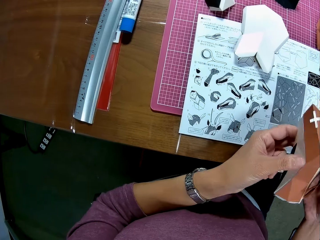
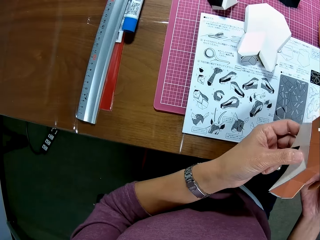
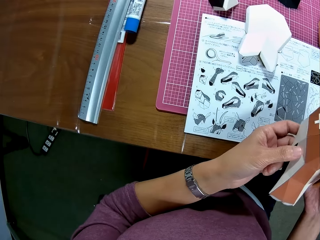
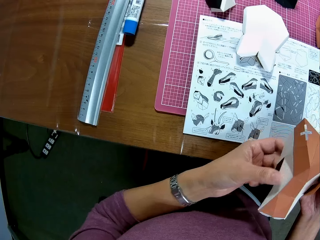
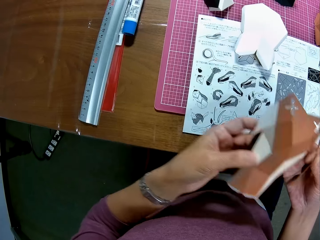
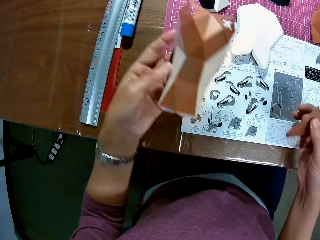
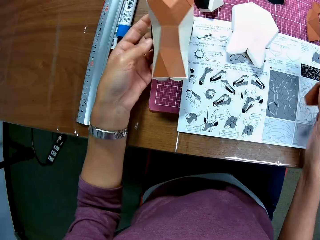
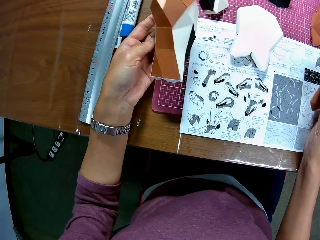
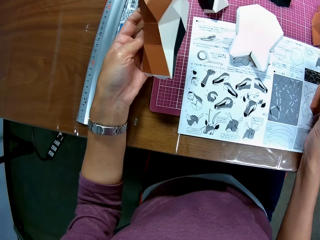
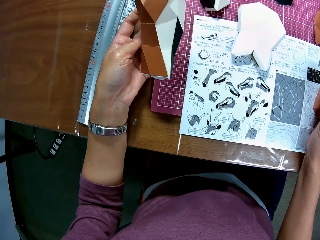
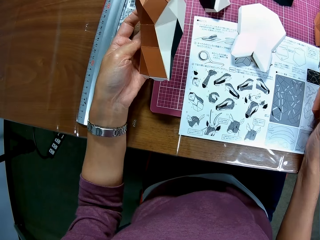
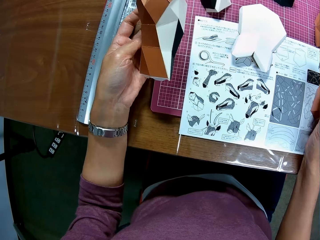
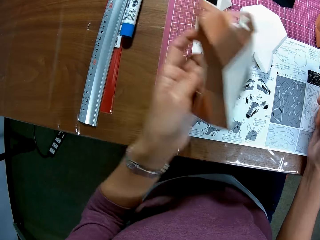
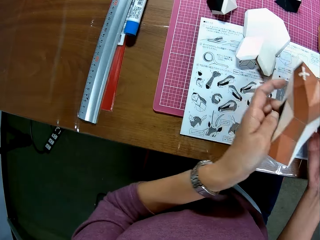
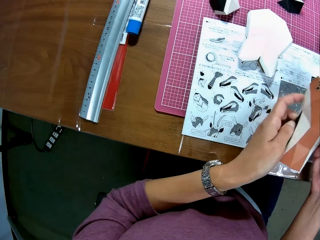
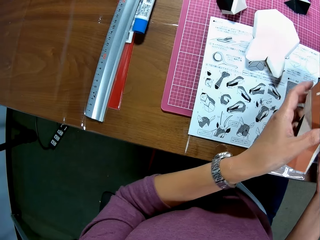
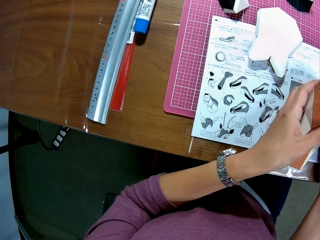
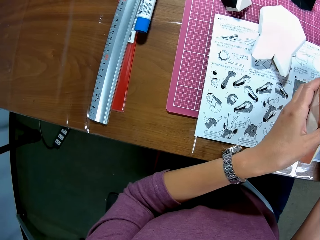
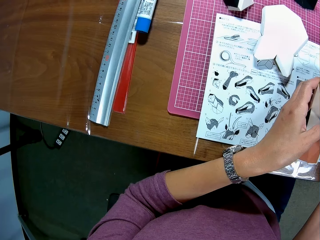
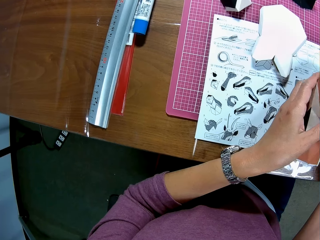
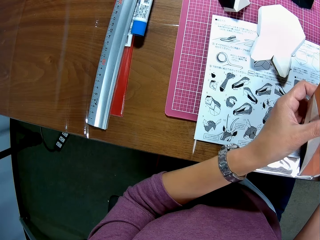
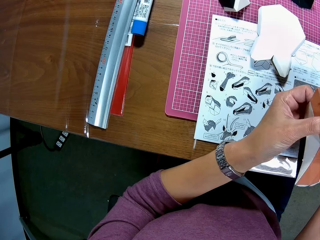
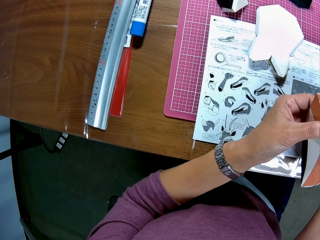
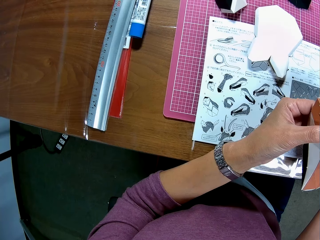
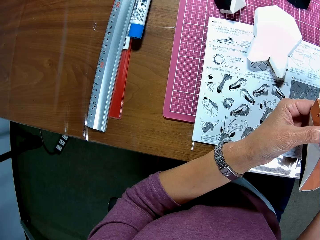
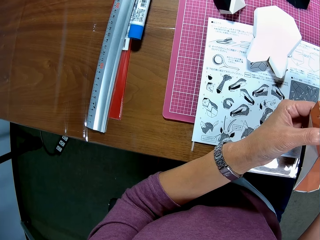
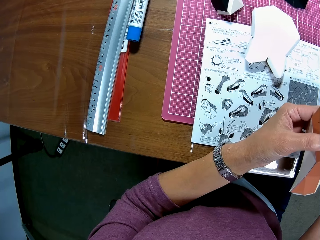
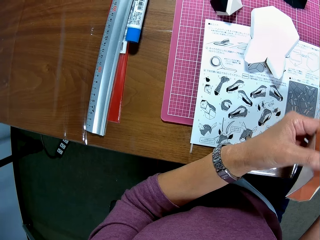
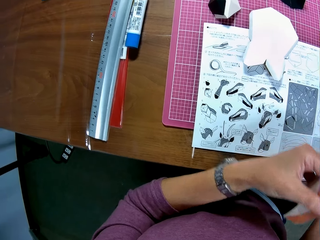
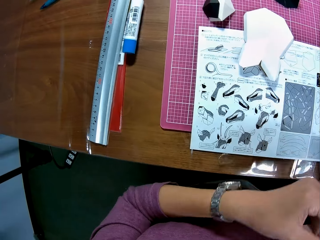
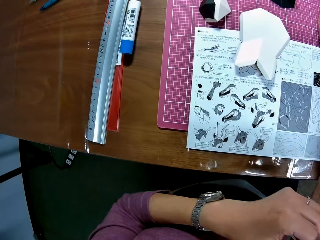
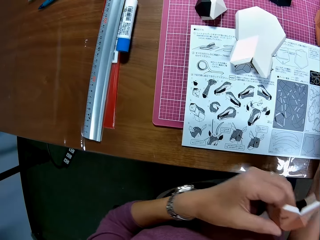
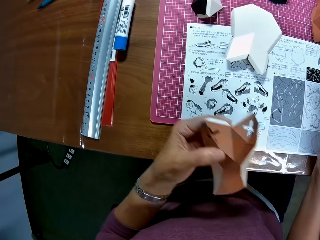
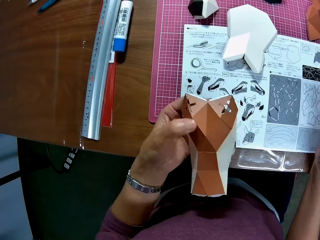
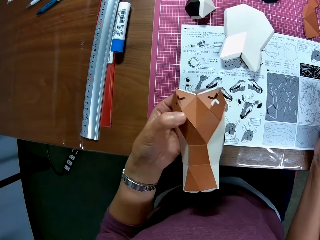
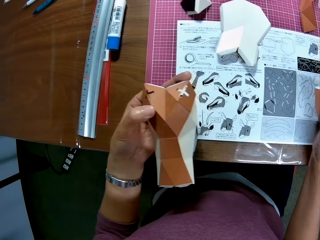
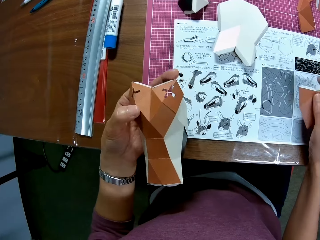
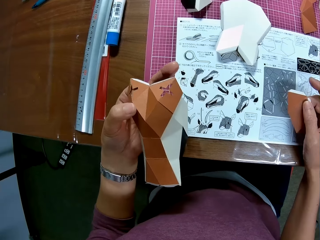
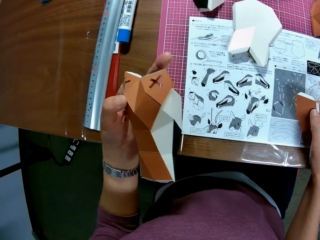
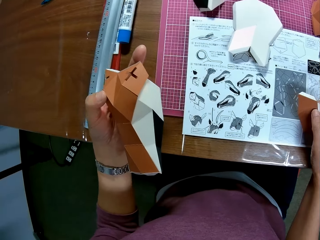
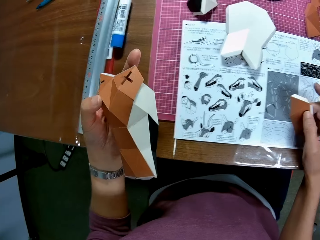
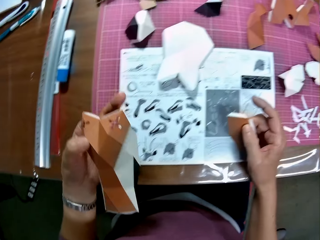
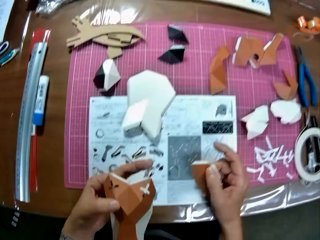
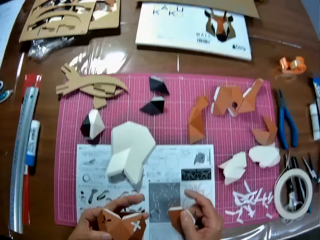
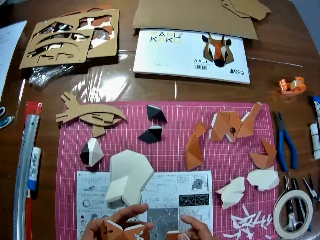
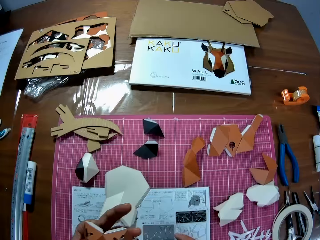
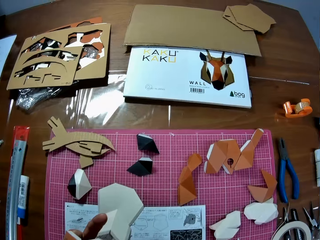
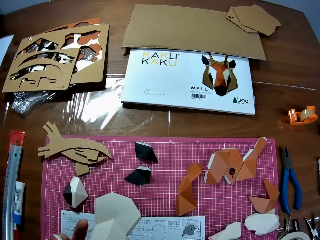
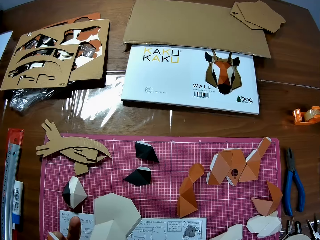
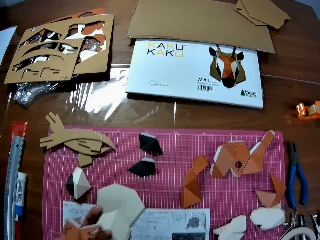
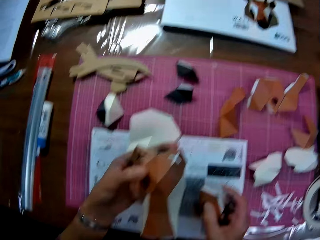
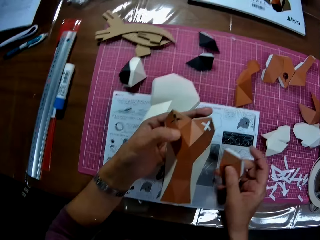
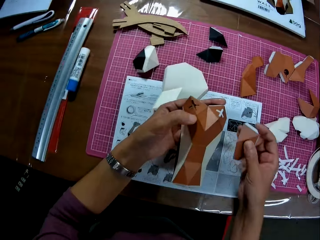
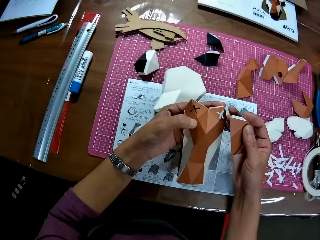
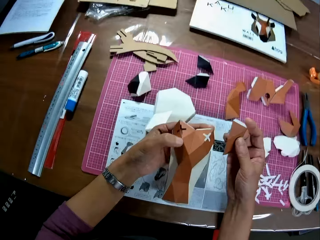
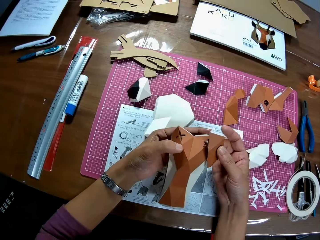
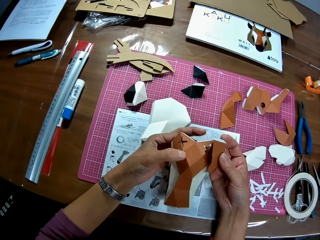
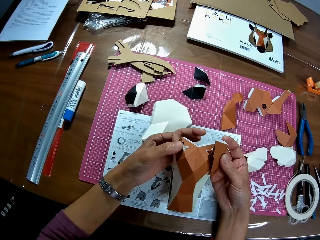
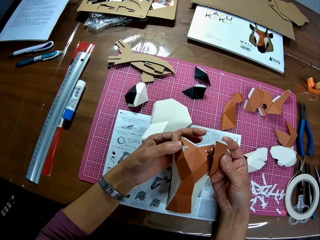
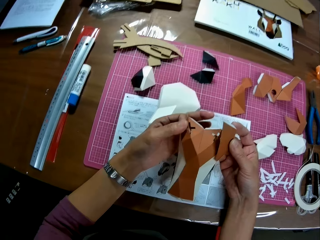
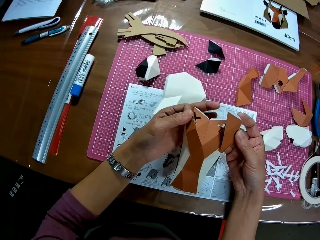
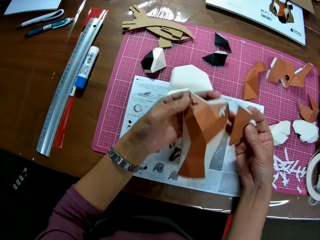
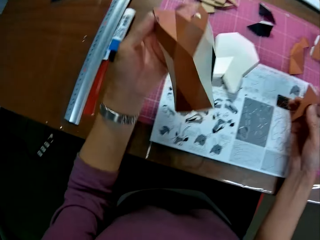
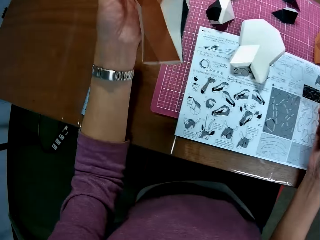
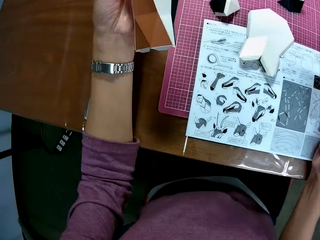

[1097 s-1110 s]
The camera wearer looks at the instruction booklet. They look at the craft paper. They look at the instruction booklet. They look around the table. They look at the craft paper.

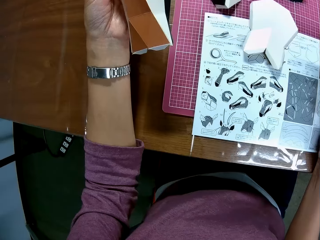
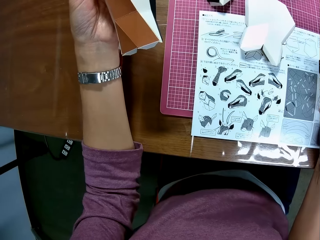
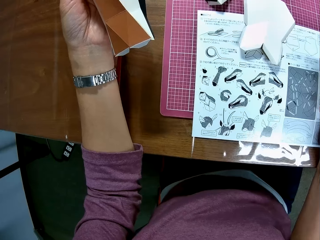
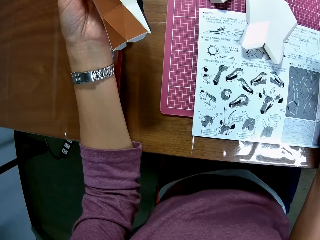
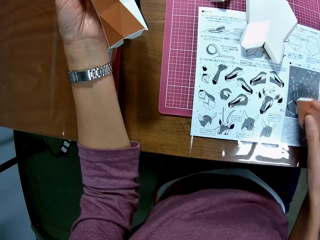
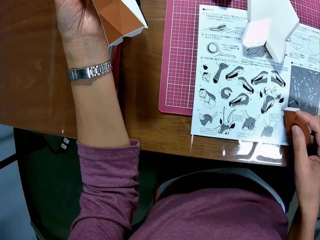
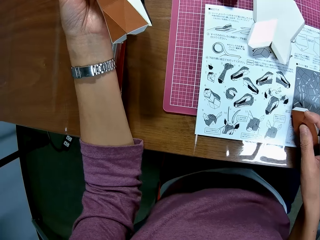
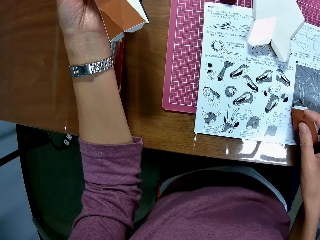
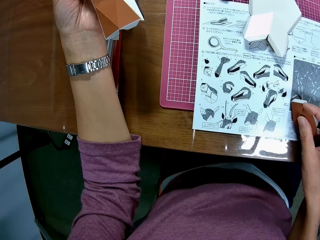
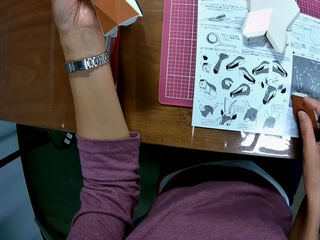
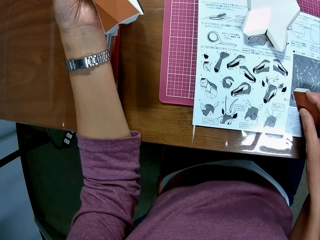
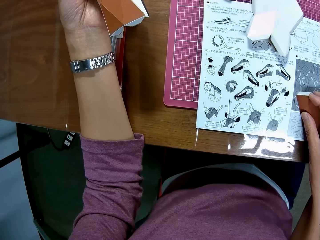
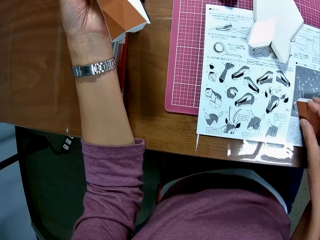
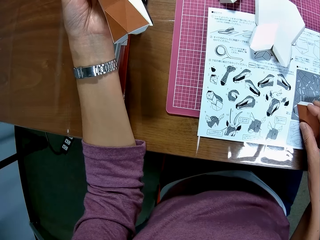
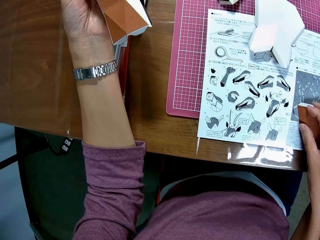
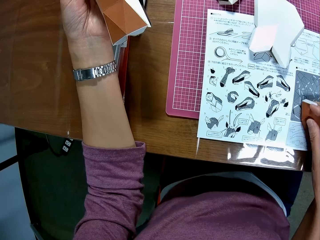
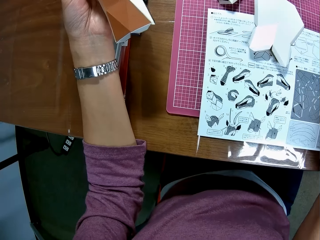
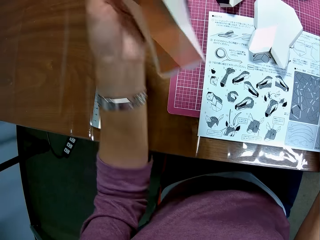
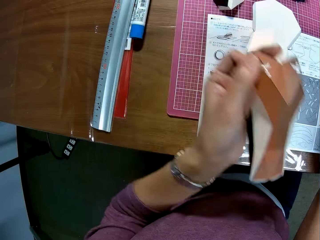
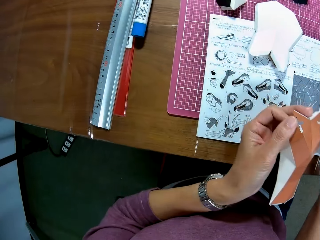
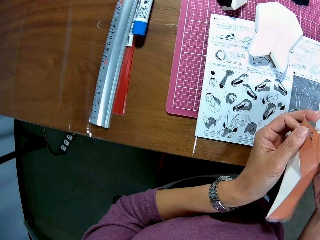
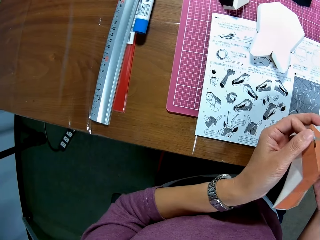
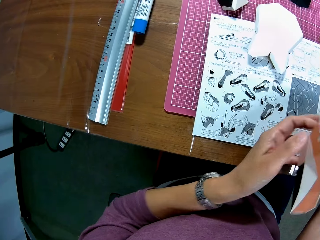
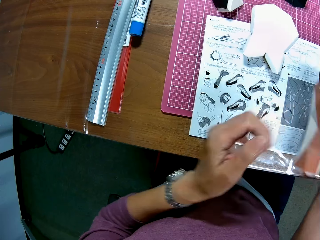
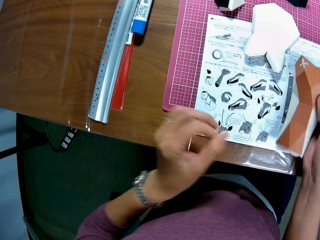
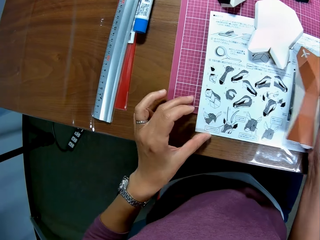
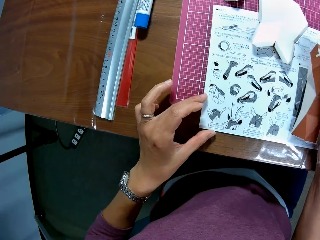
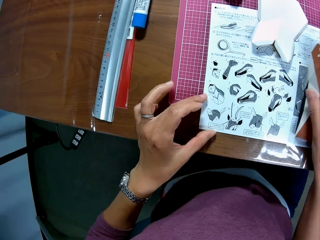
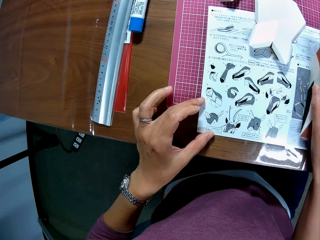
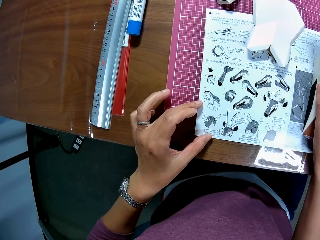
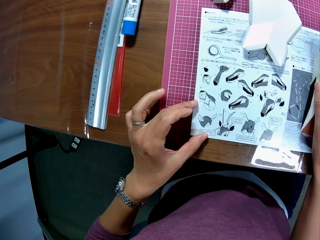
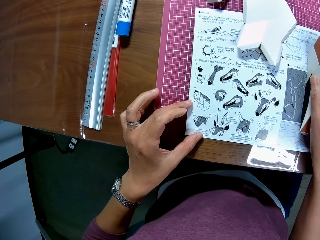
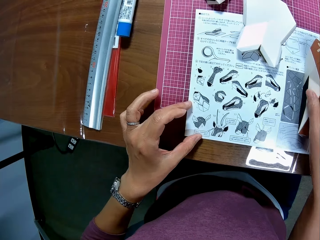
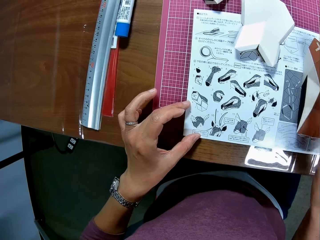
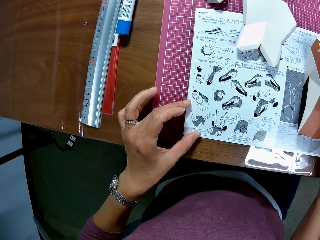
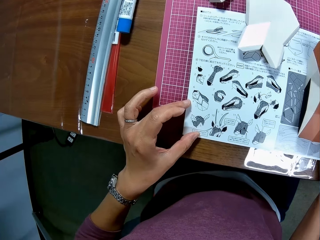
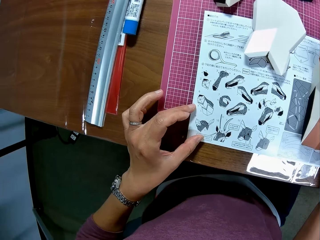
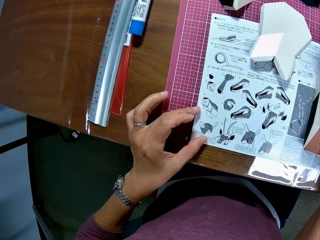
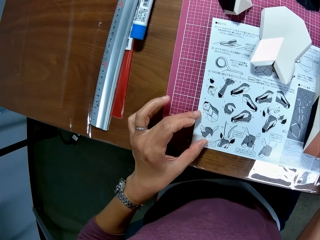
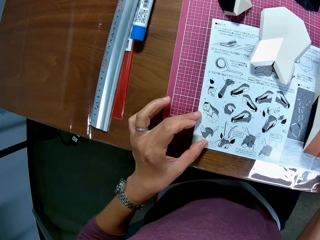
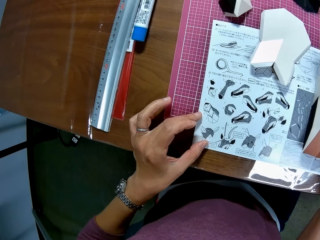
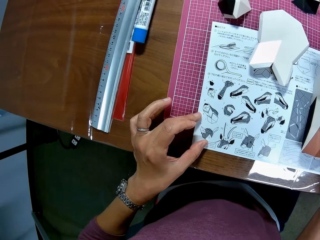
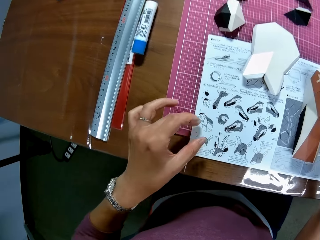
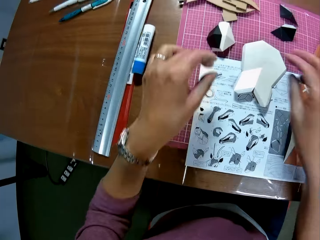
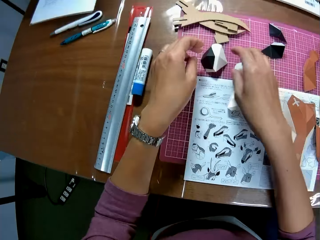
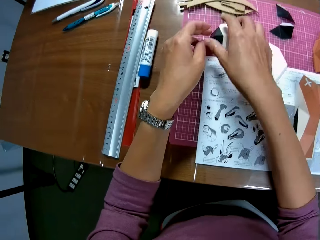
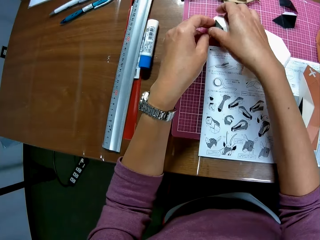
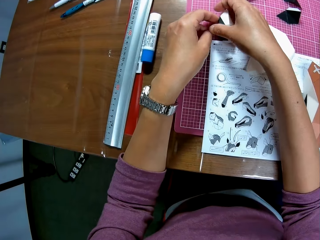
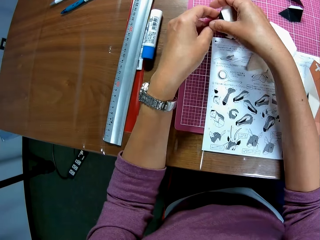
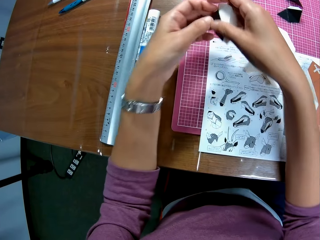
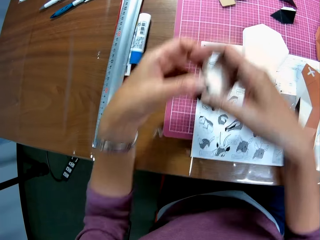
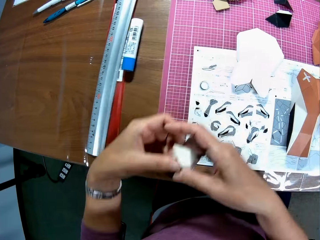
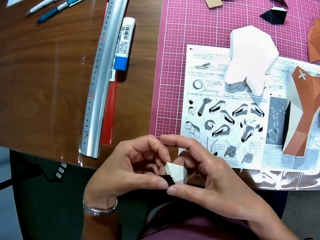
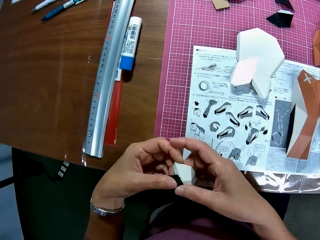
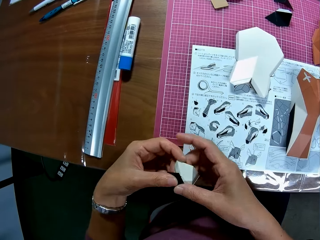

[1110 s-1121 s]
The camera wearer looks at the instruction booklet. She moves the craft paper over the instruction booklet. She passes the paper craft from her left hand to her right hand. She holds the craft paper with the other hand. She touches the craft book with her left hand. She puts the craft paper on the instruction booklet. She holds the instruction booklet. She looks at the instruction booklet. She picks a craft paper from the cutting mat with her hands.
